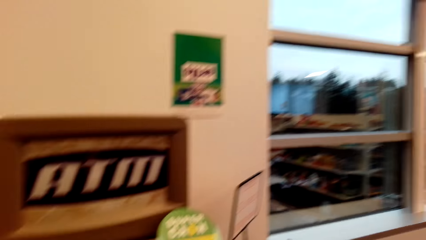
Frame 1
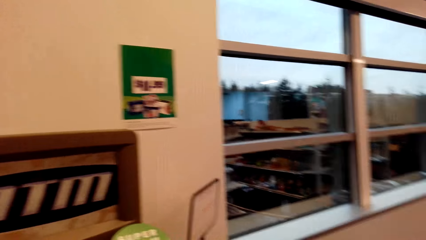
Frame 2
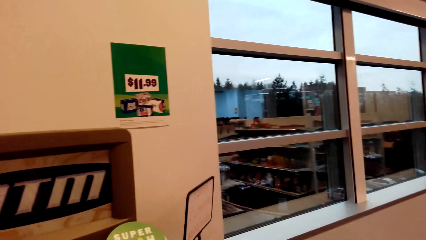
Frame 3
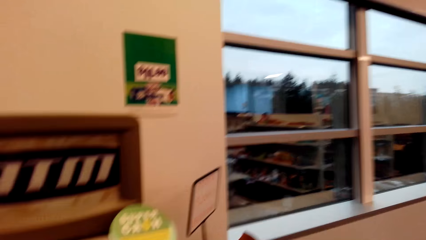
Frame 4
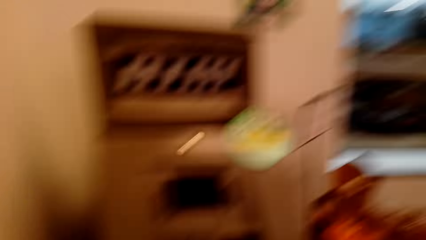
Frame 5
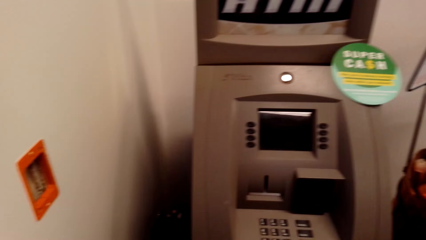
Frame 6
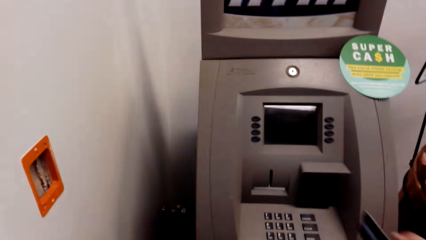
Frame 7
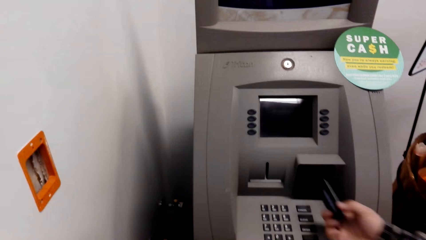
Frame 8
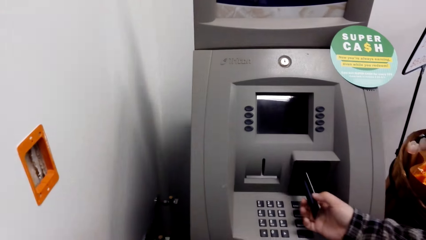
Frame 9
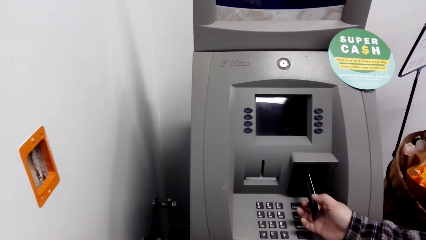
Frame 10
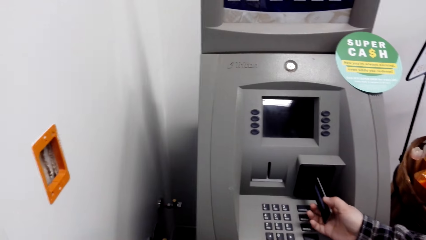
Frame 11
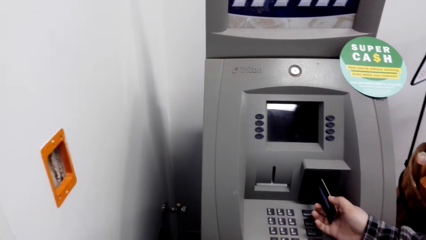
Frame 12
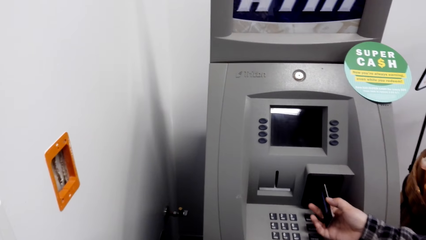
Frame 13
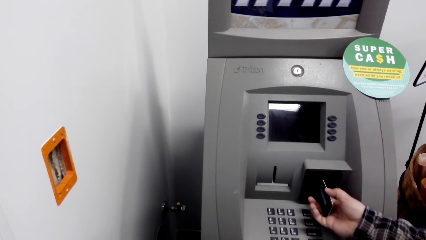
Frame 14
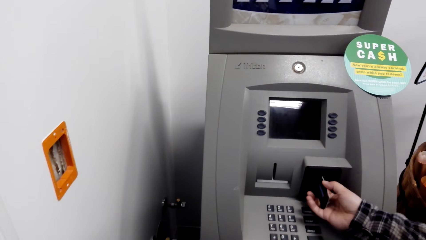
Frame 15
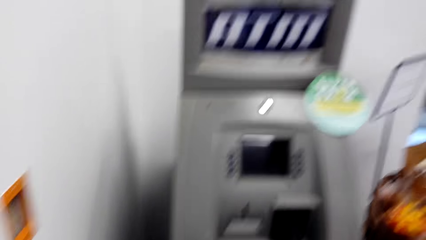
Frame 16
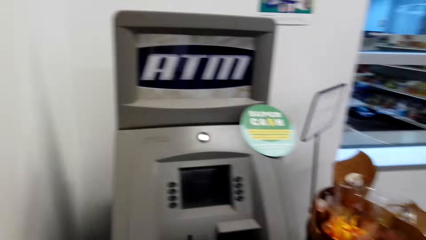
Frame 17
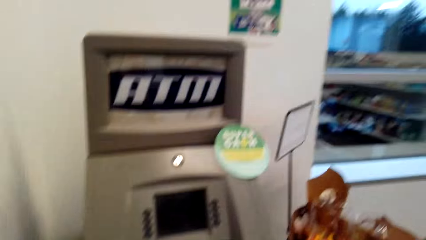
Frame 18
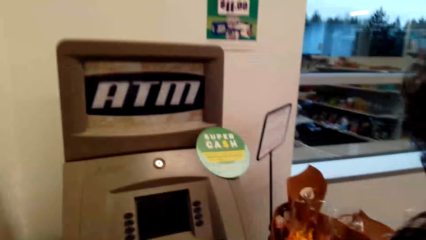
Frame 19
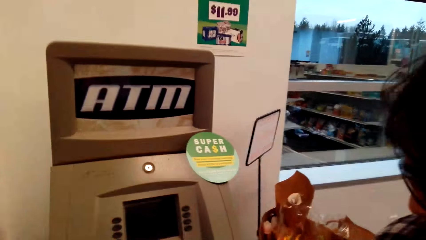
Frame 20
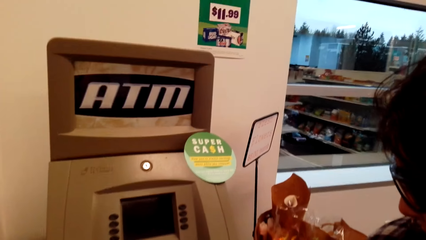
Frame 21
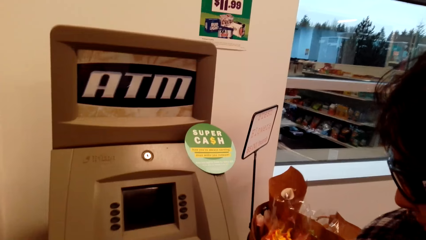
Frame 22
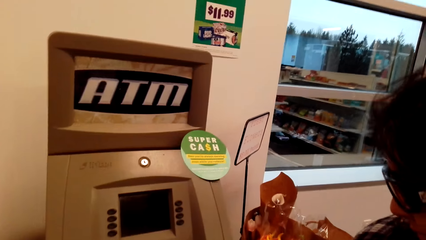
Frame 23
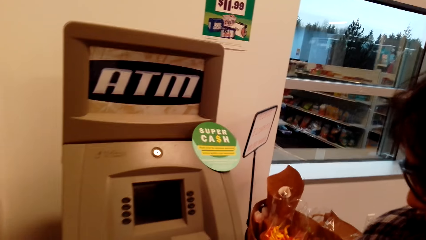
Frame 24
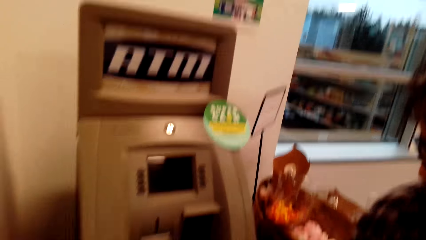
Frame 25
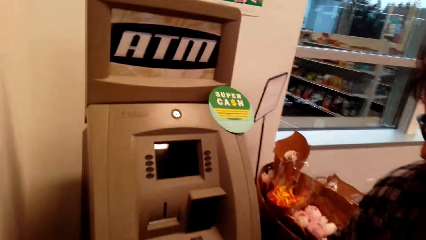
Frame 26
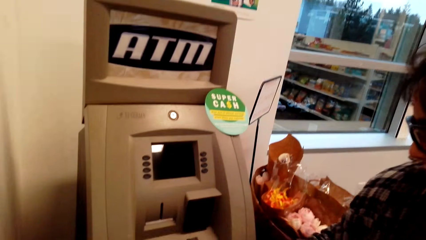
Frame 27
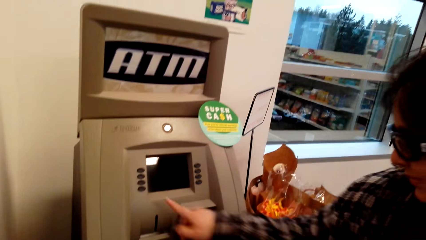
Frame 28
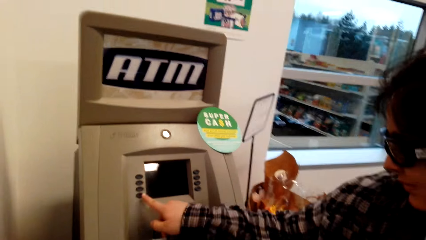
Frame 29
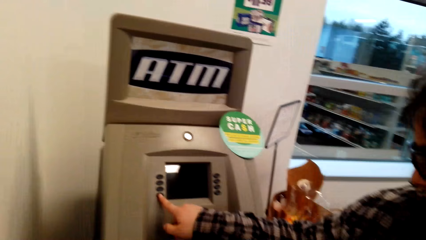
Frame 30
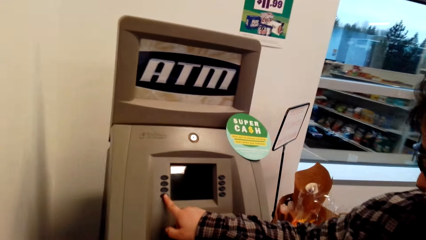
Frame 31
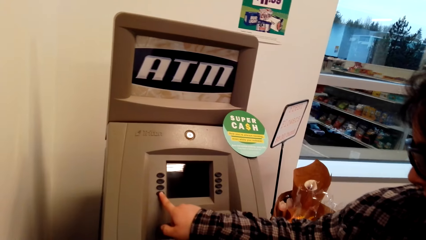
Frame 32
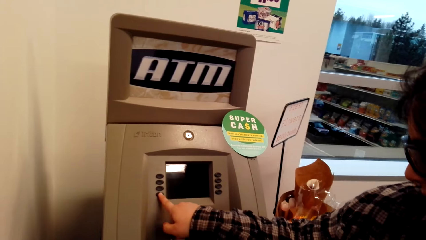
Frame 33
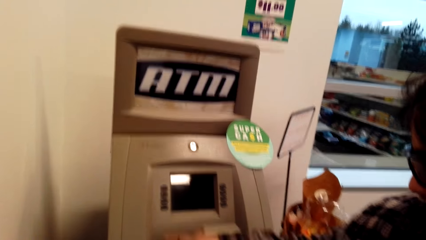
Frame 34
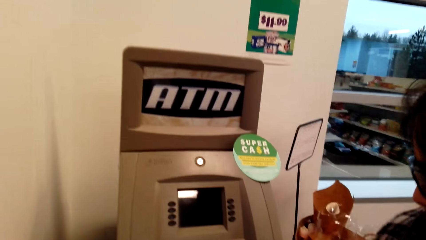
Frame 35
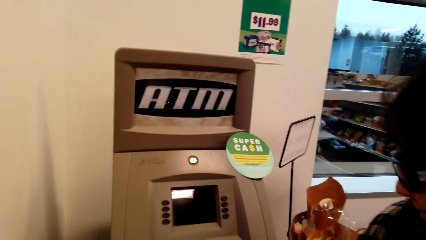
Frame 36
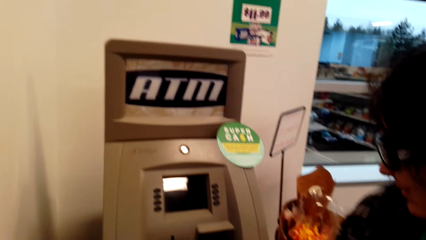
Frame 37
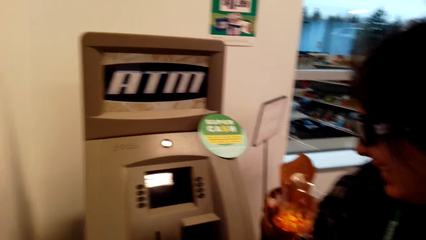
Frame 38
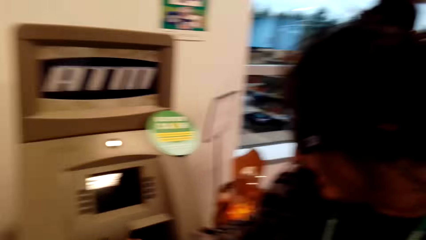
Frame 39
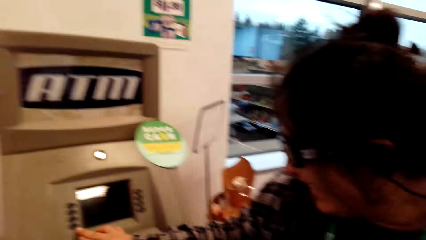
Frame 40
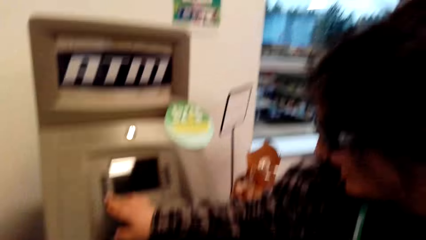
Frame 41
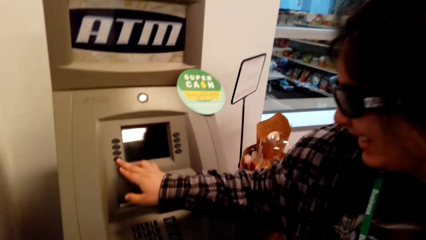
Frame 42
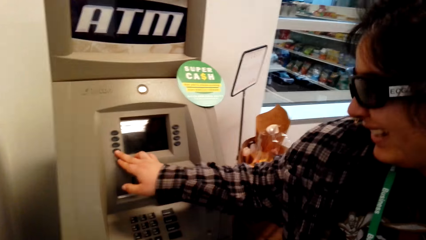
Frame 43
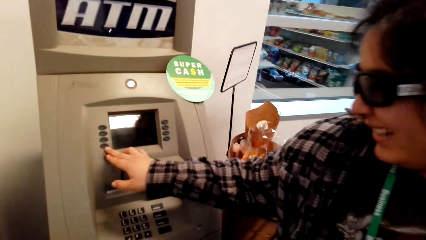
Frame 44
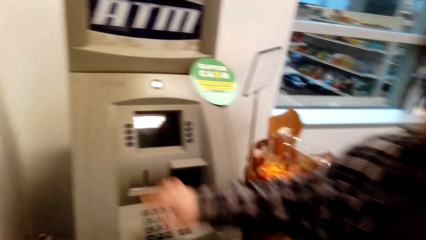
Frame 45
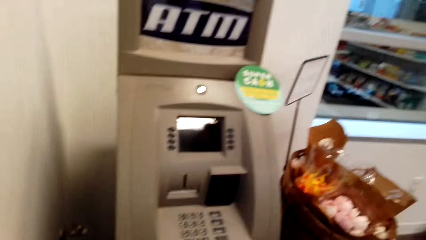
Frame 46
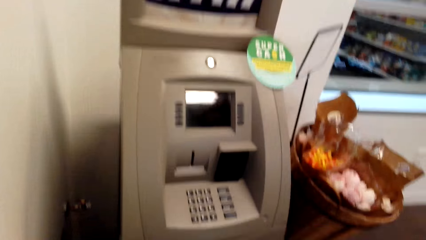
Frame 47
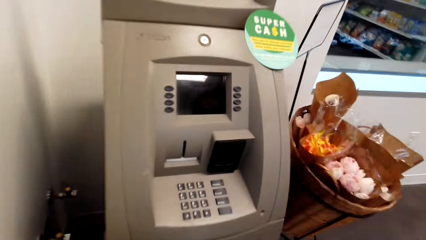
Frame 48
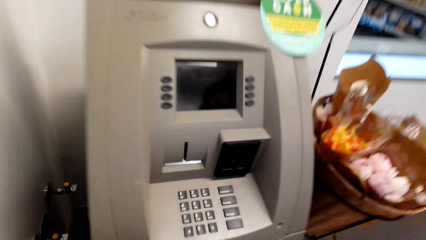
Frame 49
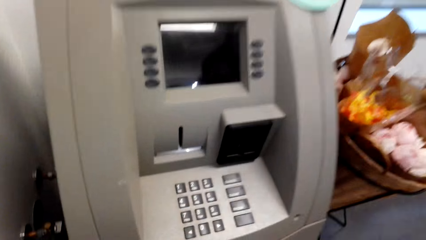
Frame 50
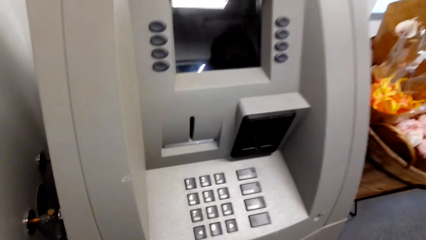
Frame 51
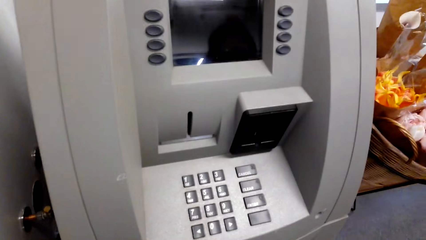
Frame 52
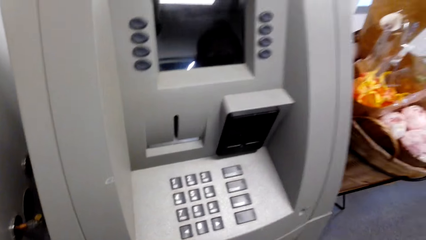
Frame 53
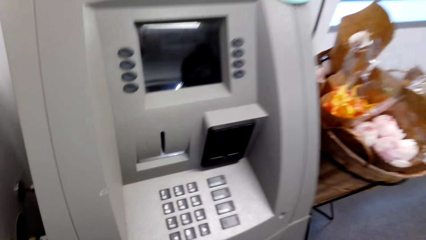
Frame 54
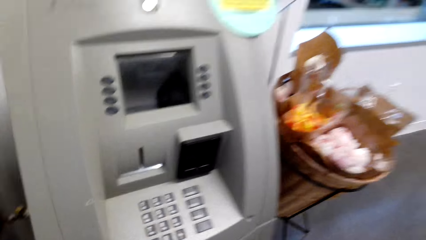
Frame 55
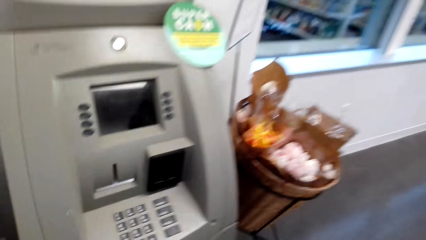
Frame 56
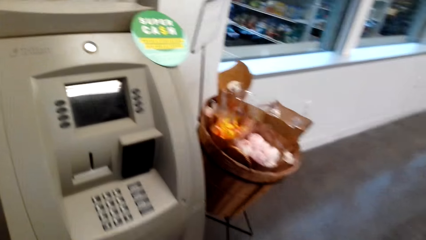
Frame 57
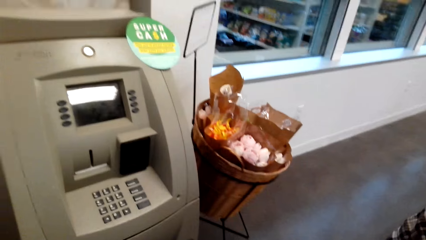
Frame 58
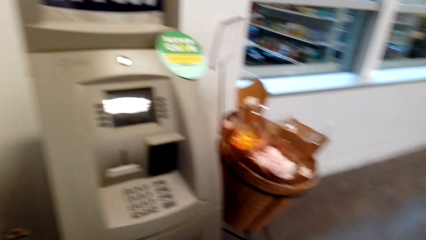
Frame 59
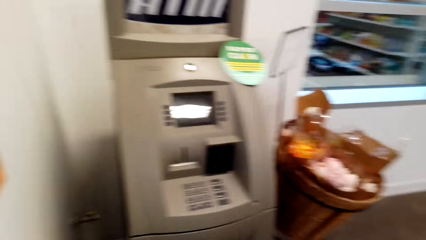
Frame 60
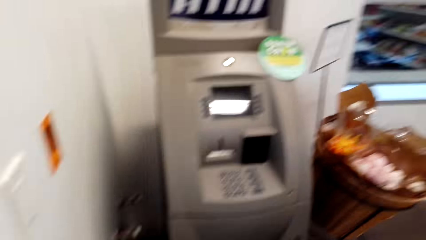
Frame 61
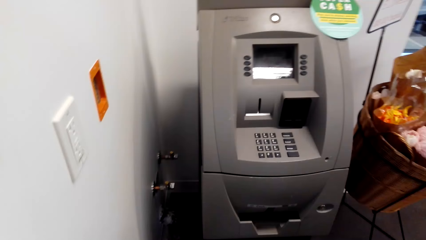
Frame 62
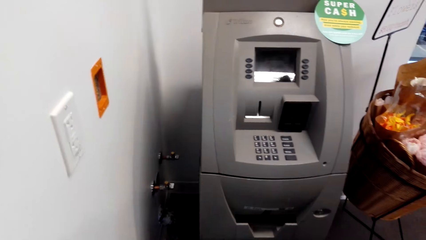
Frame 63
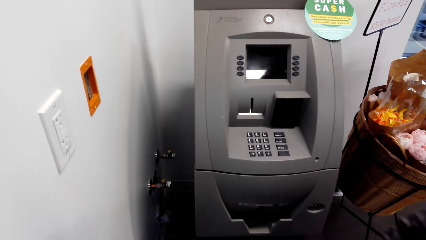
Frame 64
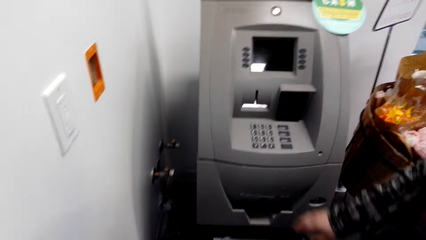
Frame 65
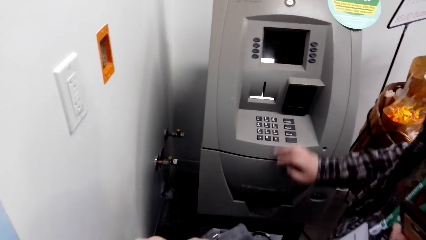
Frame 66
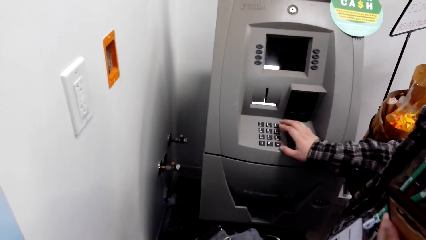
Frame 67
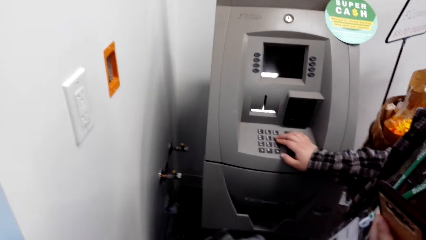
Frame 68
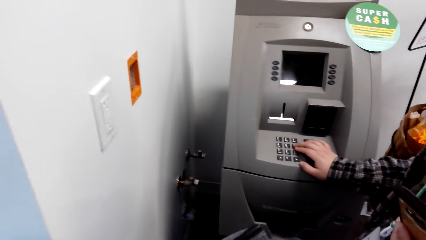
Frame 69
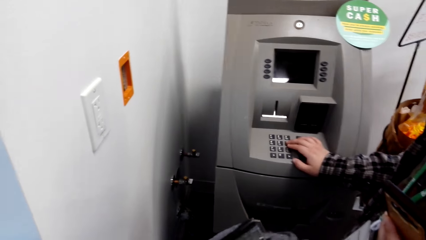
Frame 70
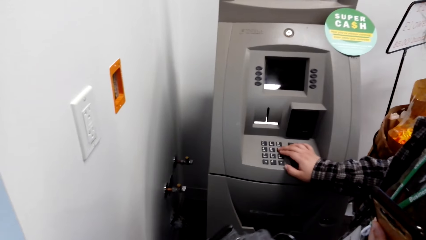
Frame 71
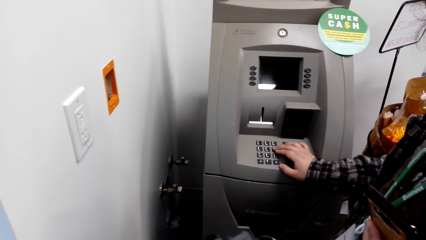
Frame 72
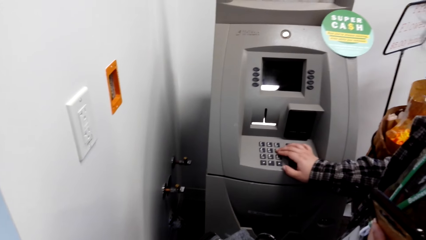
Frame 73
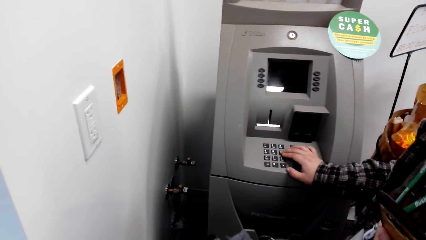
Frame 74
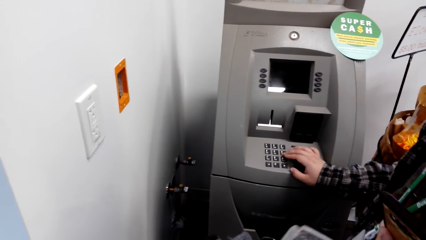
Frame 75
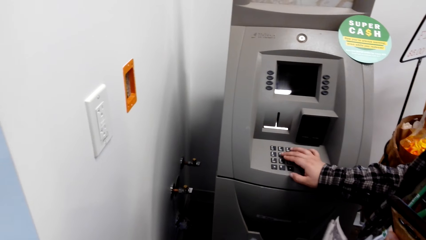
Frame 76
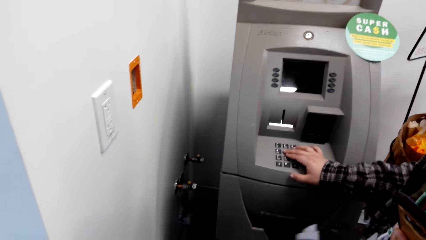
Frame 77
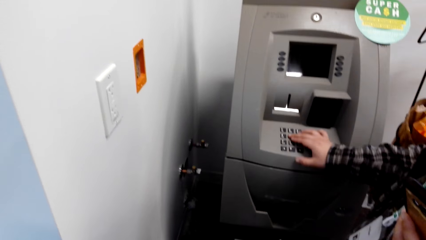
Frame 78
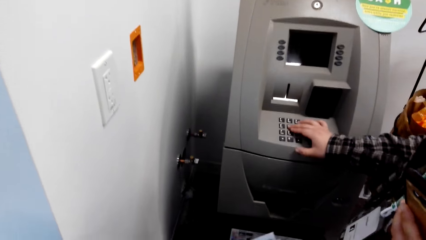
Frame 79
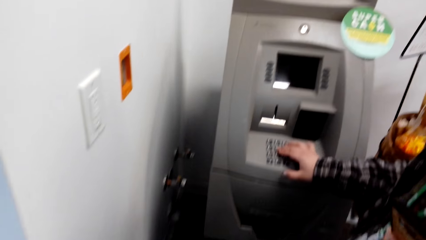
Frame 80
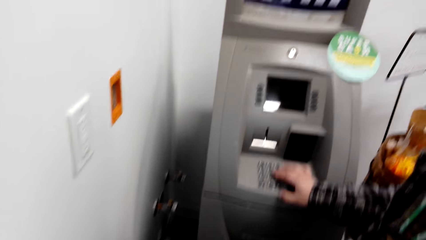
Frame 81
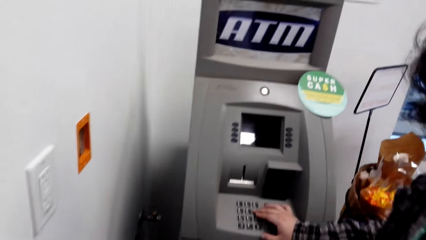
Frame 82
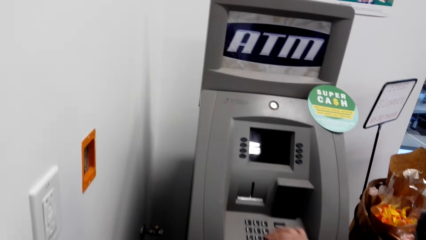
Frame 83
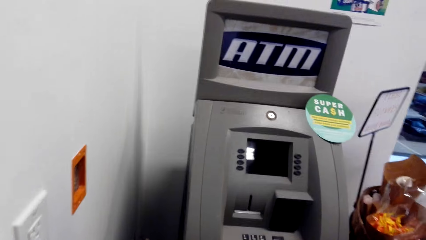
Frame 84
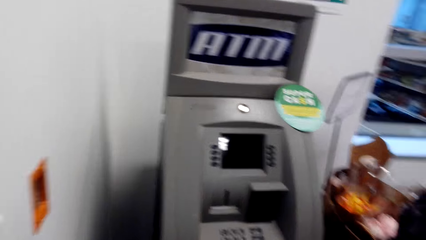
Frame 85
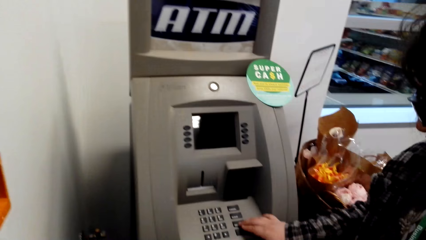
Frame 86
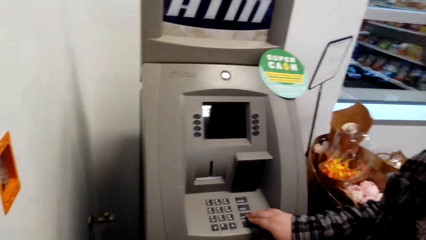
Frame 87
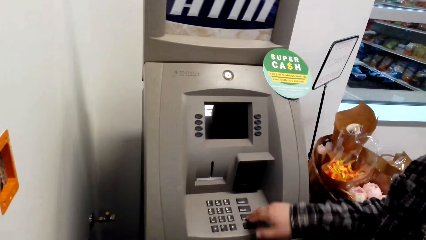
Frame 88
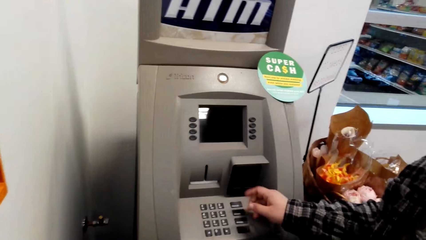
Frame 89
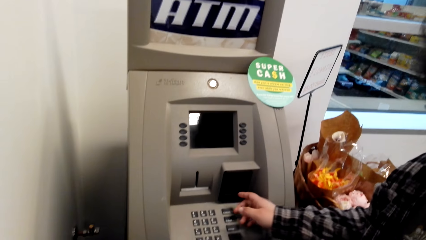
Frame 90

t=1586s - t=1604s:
The camera wearer looks around. A person inserts a card in a teller machine. The person operates the teller machine. The camera wearer collects money on the teller machine. The person operates the teller machine.
